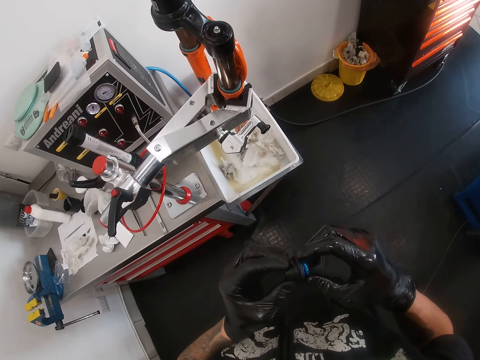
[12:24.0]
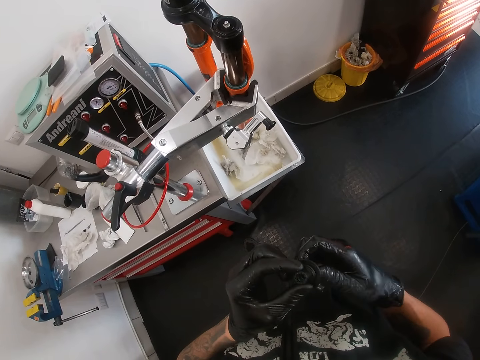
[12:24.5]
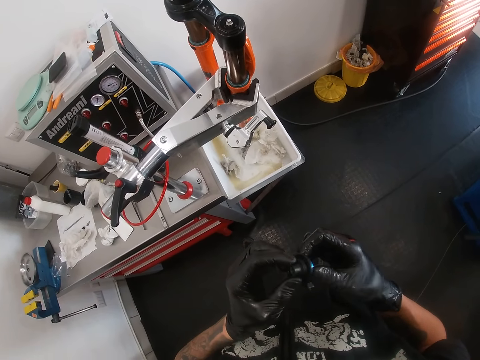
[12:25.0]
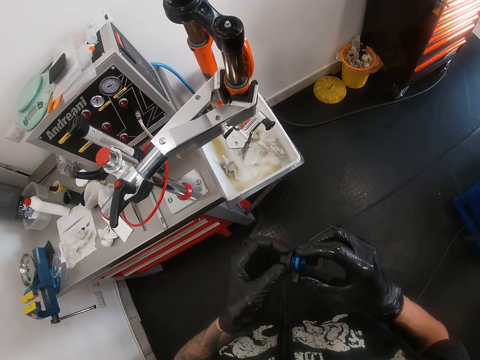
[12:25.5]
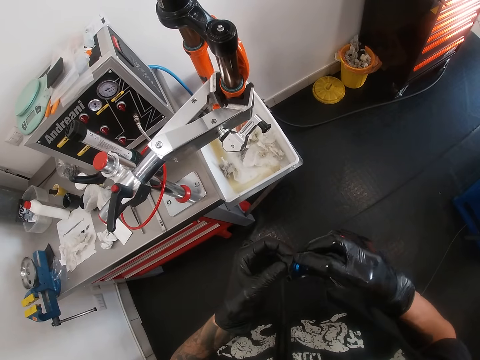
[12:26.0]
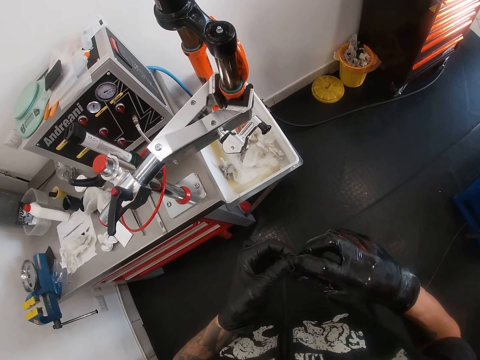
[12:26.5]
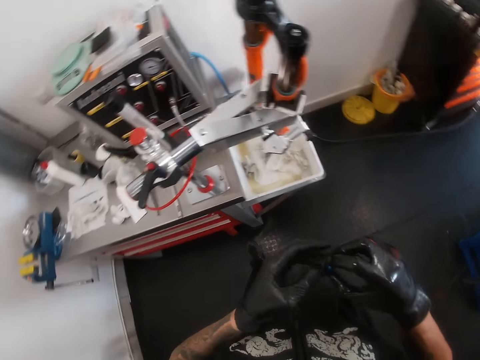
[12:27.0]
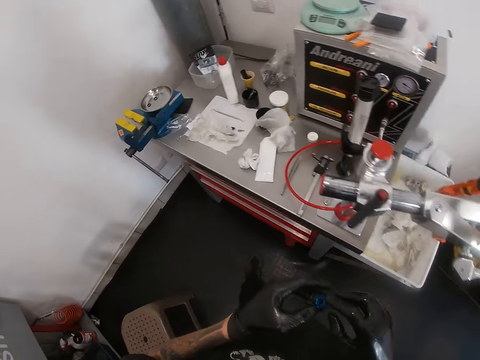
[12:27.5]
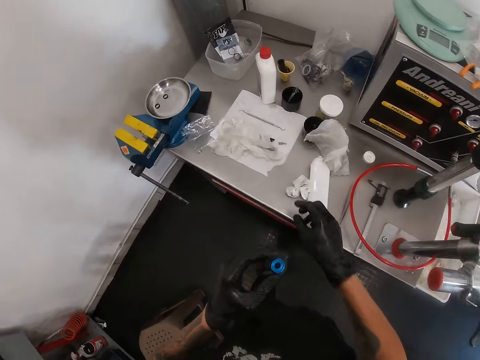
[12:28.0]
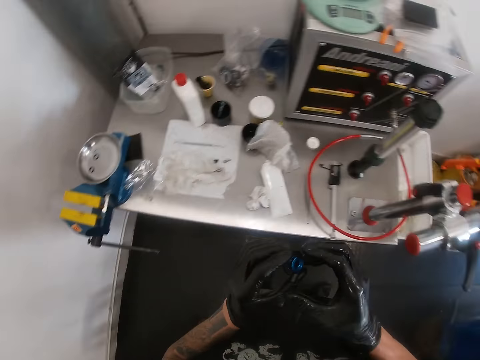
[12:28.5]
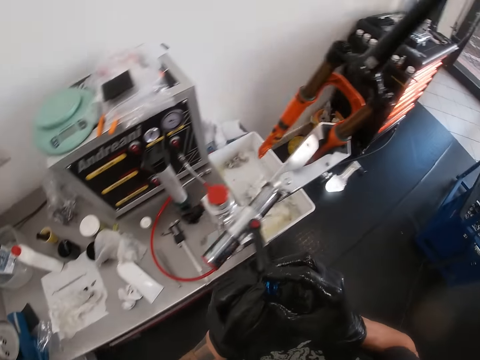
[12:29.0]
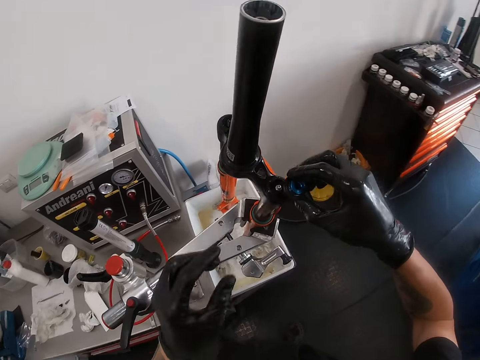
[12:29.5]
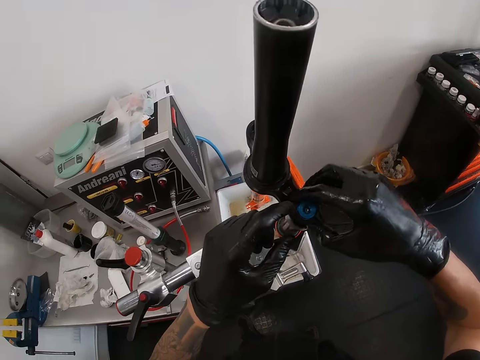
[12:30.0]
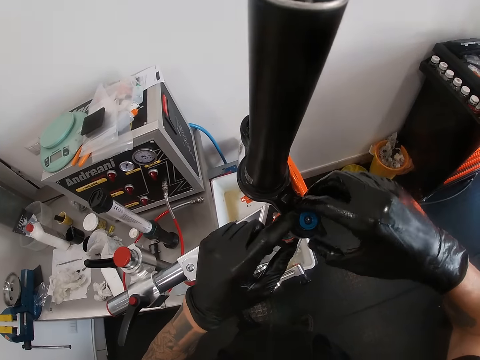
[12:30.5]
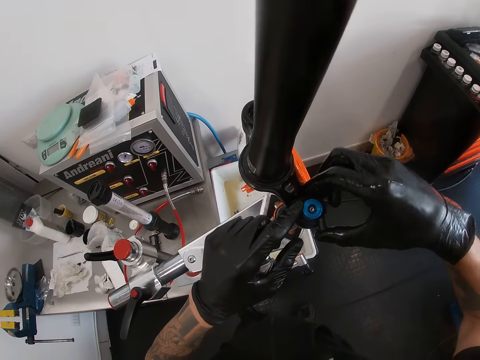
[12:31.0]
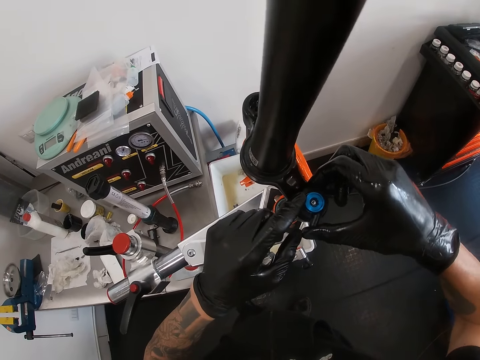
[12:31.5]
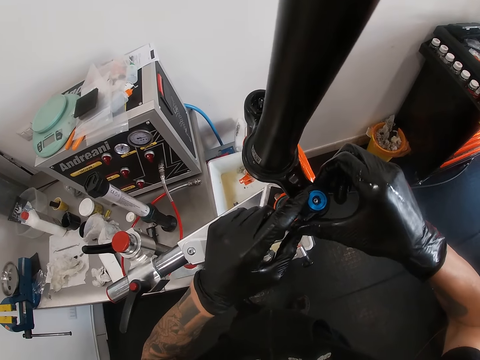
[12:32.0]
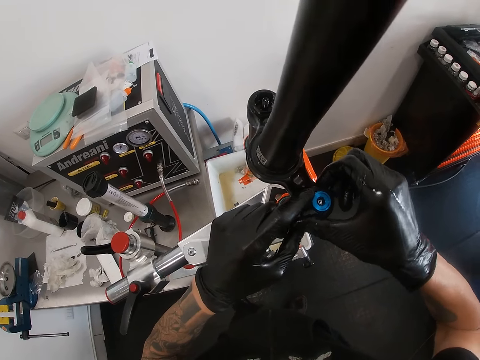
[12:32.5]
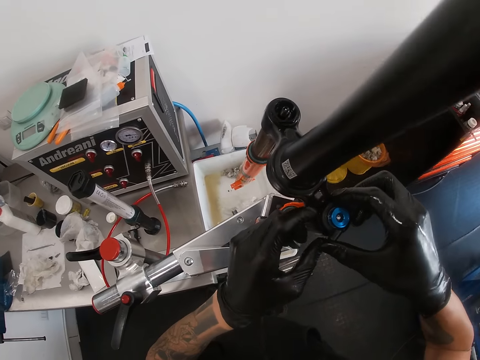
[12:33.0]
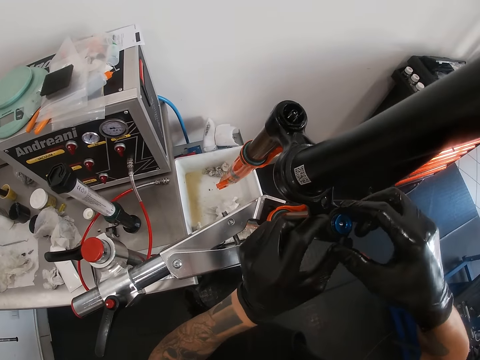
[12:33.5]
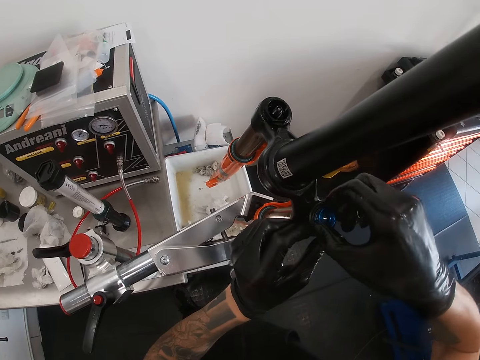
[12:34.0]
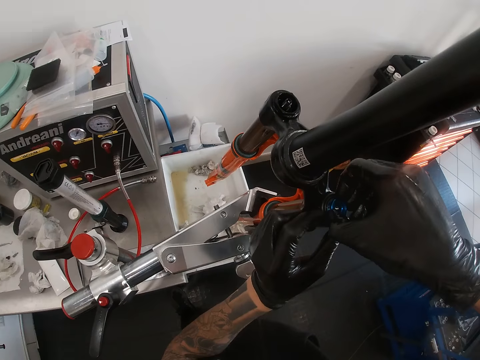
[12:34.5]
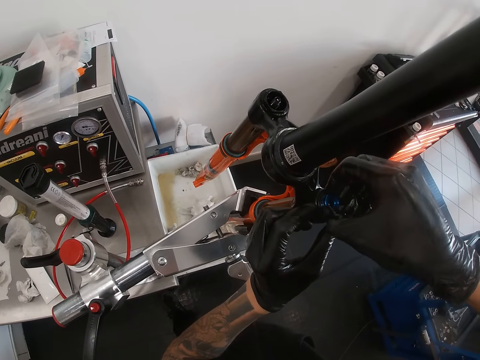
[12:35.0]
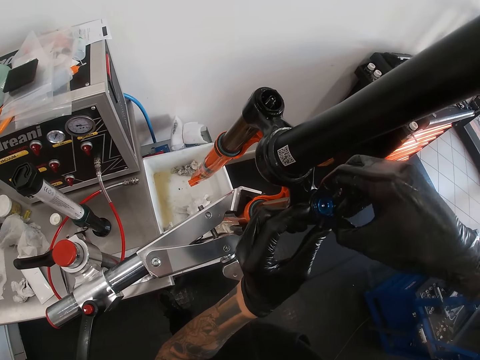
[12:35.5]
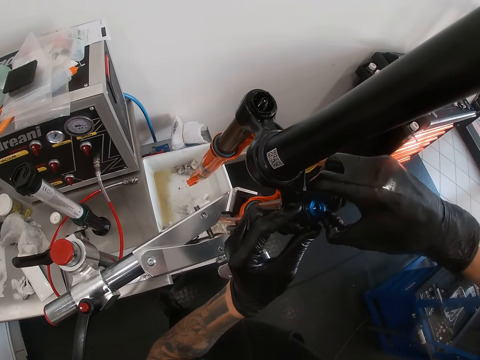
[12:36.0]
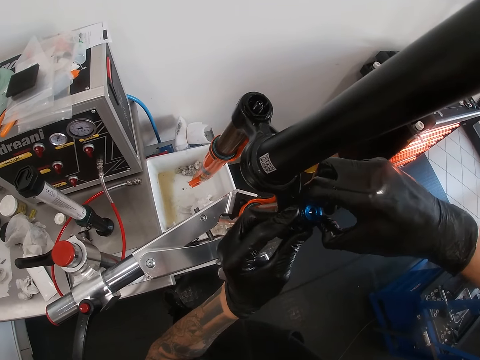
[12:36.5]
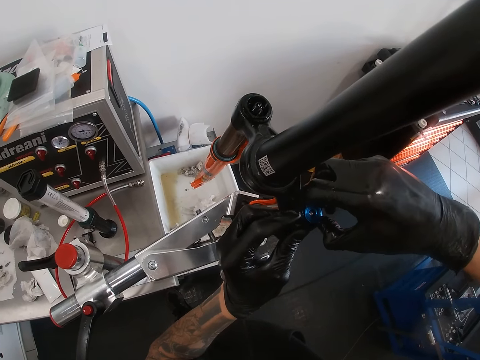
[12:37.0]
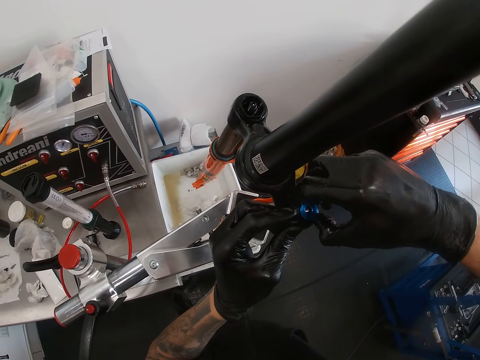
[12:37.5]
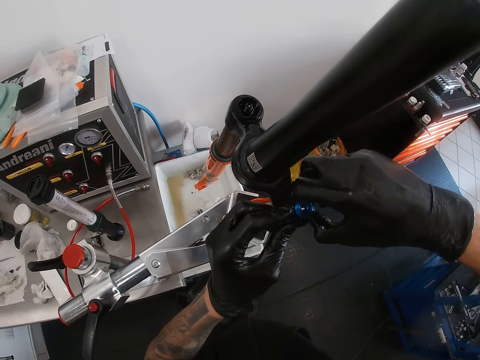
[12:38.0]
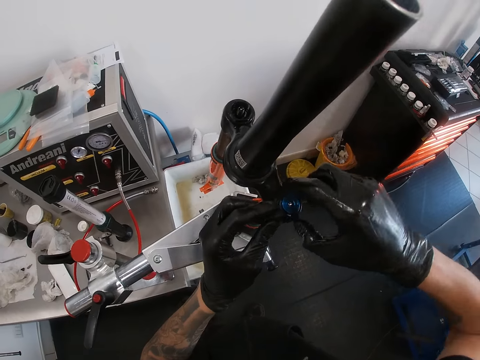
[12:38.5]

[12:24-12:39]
The camera wearer drops something. He places the knob into the knob hole on the bicycle fork with his right hand. He tightens the knob on the bicycle fork with the screwdriver in his right hand. He adjusts the knob on the knob hole on the bicycle fork with both hands.

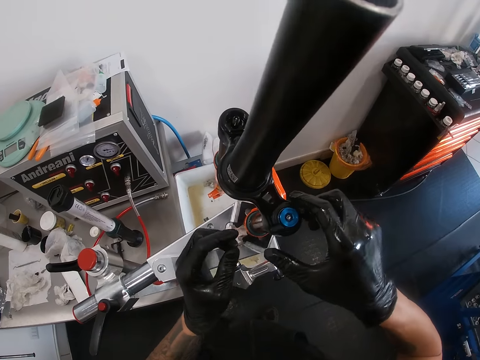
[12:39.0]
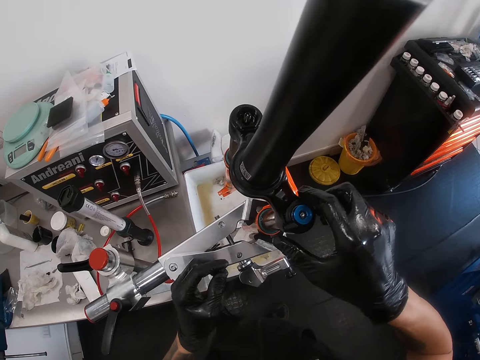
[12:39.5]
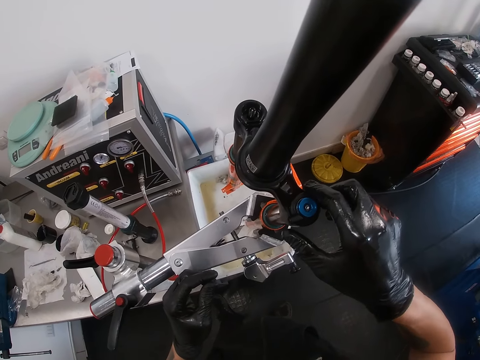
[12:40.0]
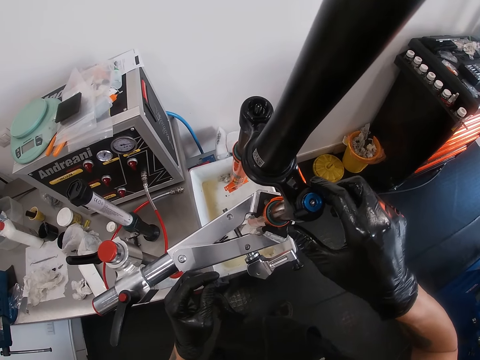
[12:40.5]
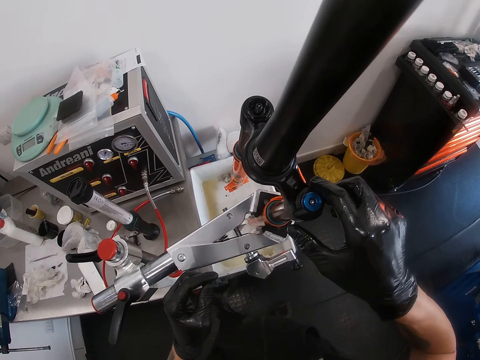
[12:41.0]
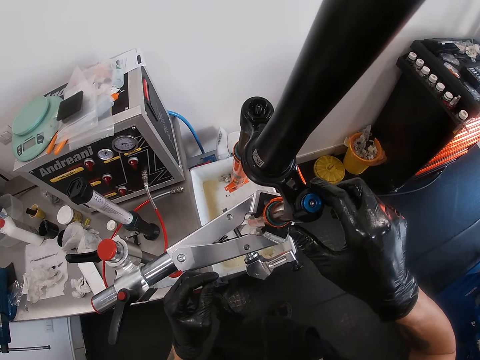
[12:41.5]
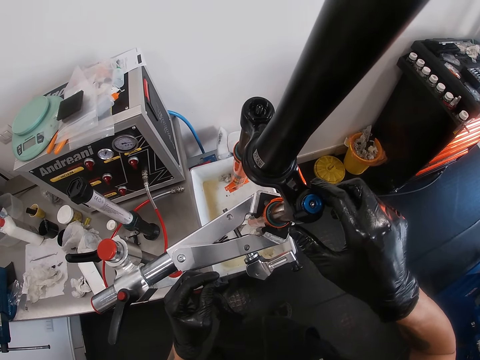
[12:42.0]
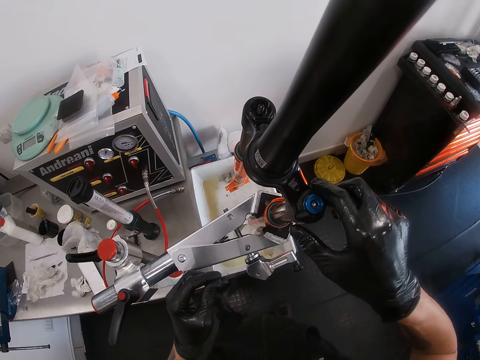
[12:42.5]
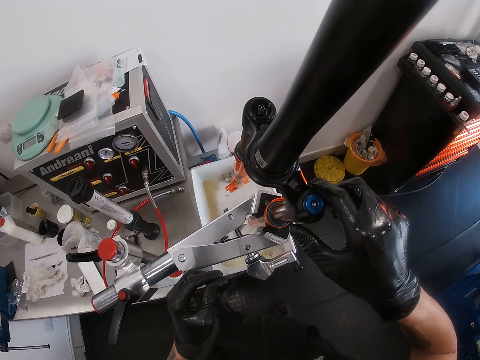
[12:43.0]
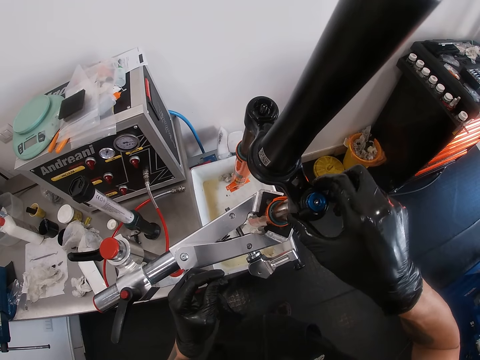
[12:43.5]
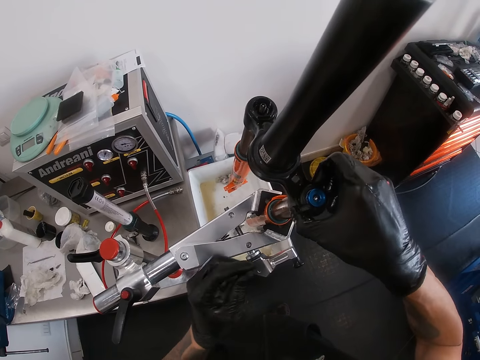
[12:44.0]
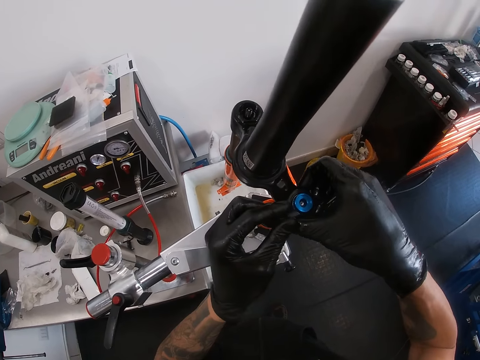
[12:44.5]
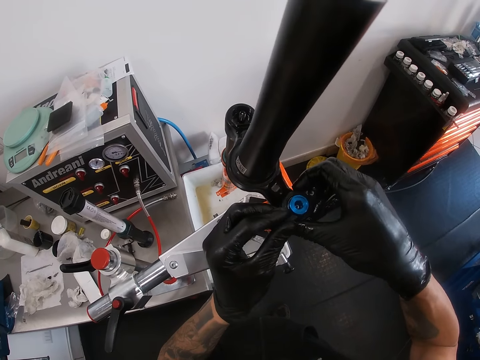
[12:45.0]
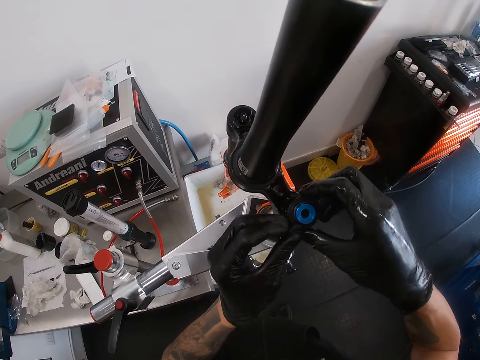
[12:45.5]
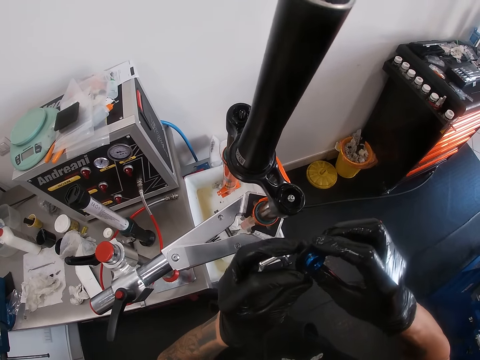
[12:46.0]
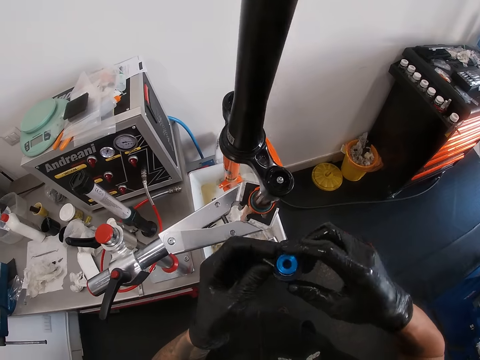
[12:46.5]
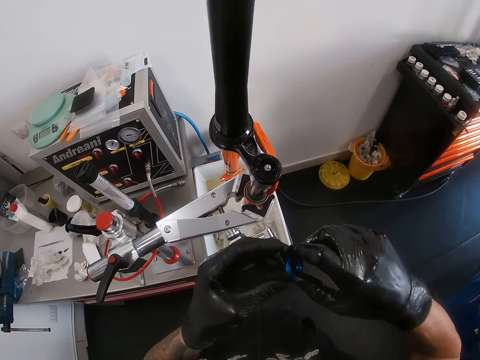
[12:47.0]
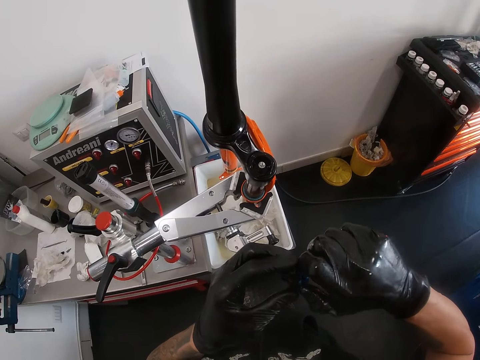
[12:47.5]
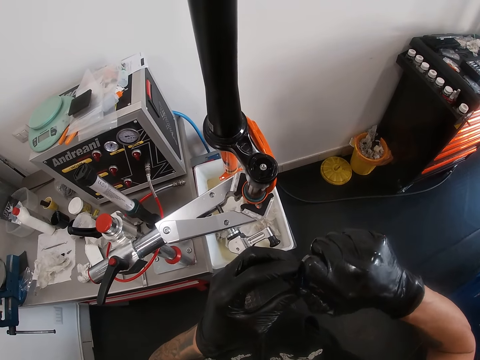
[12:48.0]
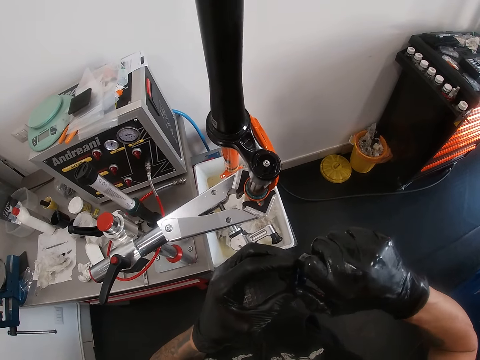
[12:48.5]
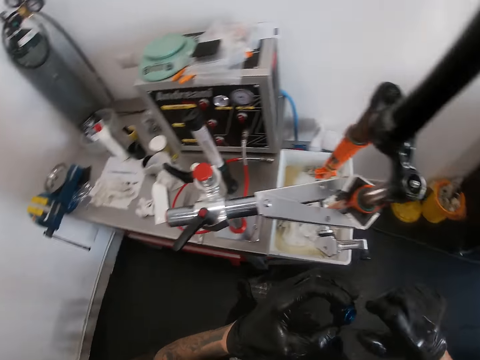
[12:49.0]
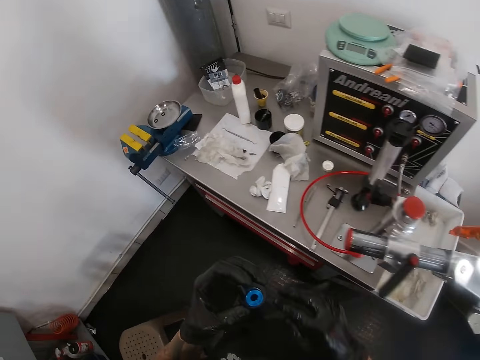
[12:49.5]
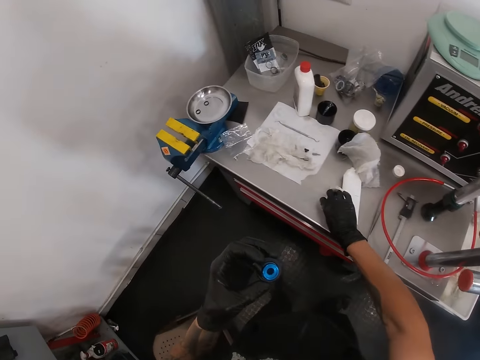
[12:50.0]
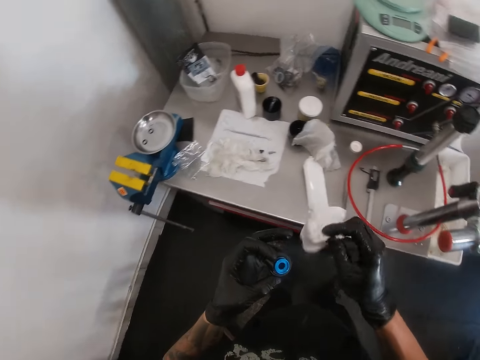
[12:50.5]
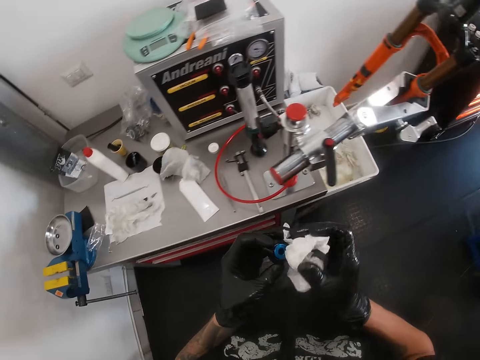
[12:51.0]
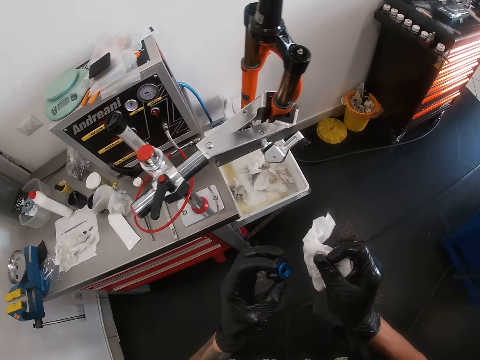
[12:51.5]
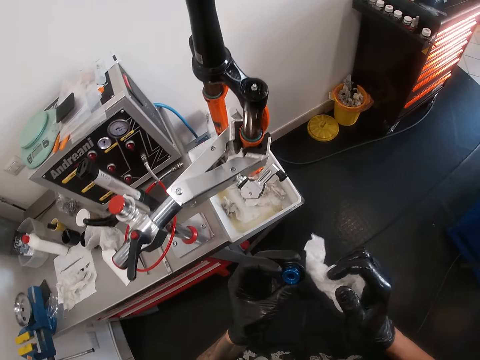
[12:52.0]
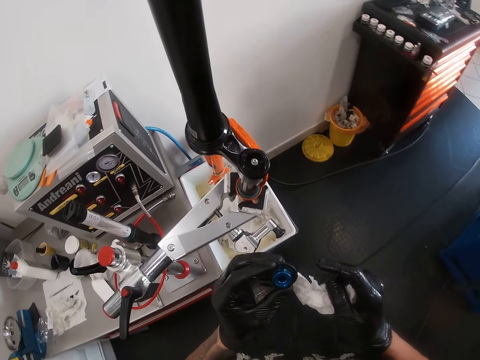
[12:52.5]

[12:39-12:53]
The camera wearer removes the knob from the knob hole on the bicycle fork with both hands. He observes something. He loosens the knob in his left hand with his right hand. He picks the napkin from the workshop table with his right hand. He cleans the knob in his left hand with the napkin in his right hand.
